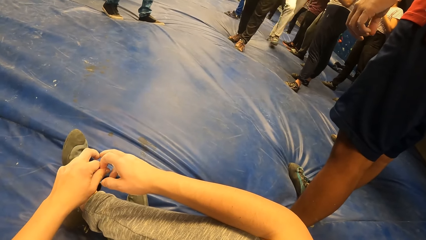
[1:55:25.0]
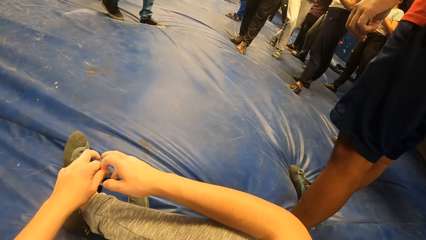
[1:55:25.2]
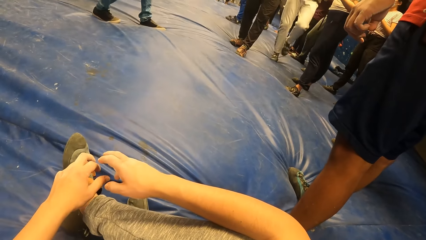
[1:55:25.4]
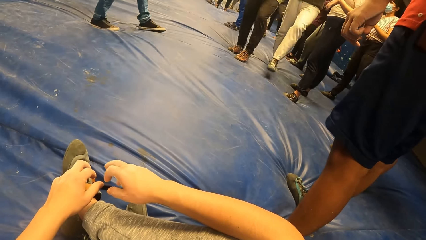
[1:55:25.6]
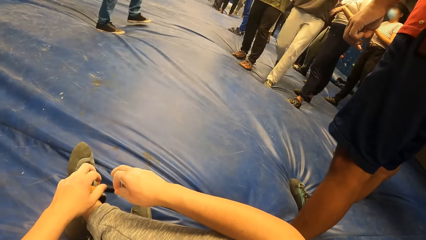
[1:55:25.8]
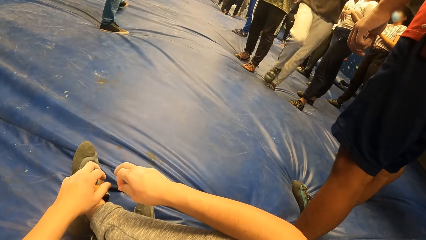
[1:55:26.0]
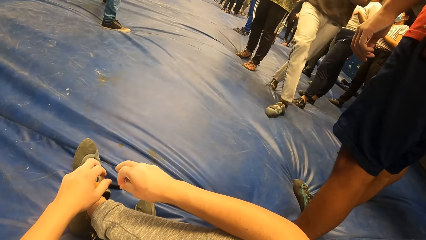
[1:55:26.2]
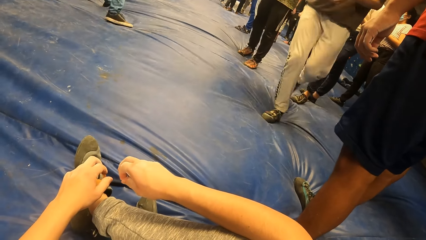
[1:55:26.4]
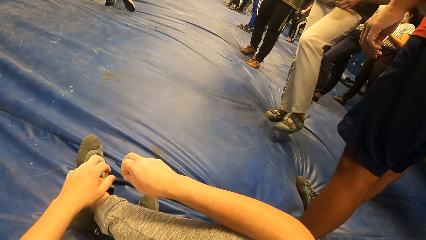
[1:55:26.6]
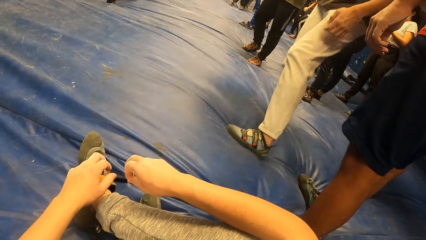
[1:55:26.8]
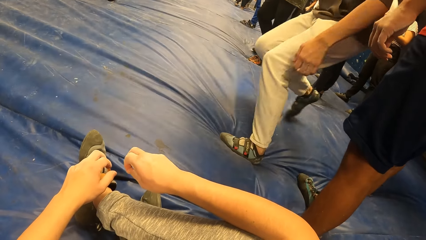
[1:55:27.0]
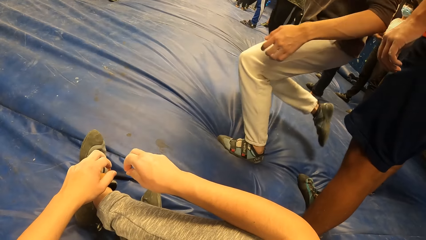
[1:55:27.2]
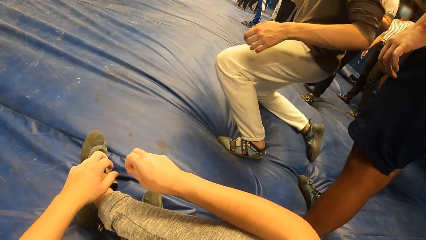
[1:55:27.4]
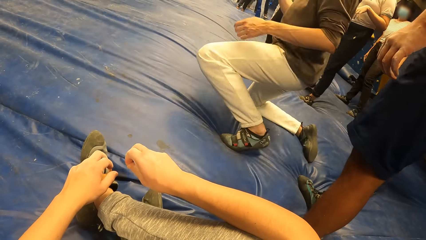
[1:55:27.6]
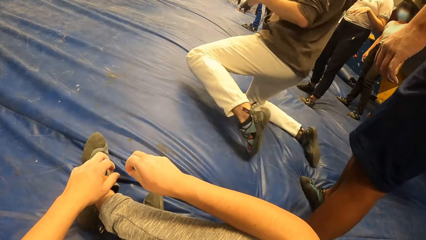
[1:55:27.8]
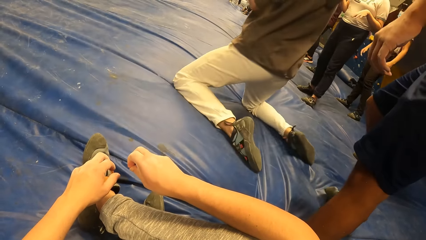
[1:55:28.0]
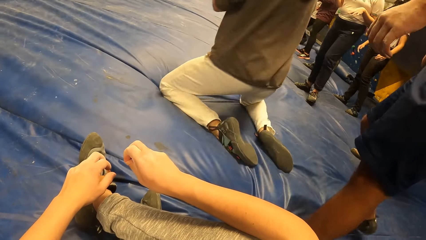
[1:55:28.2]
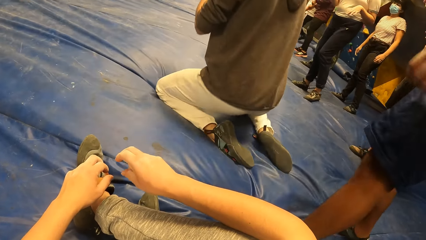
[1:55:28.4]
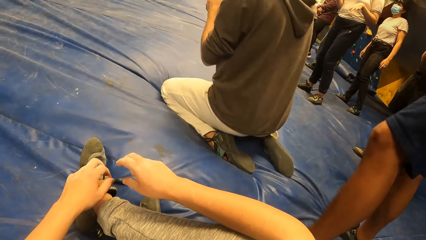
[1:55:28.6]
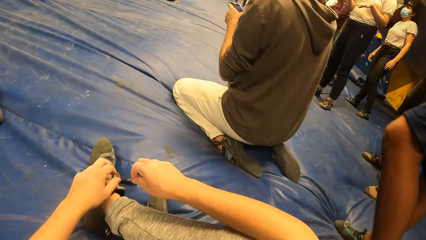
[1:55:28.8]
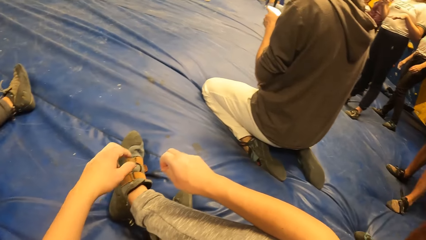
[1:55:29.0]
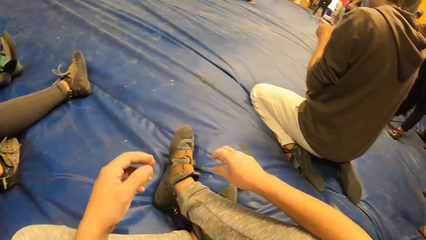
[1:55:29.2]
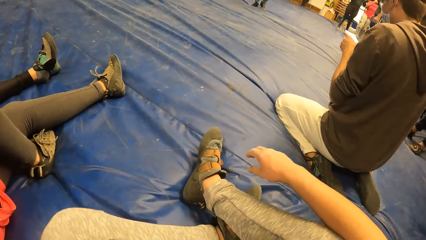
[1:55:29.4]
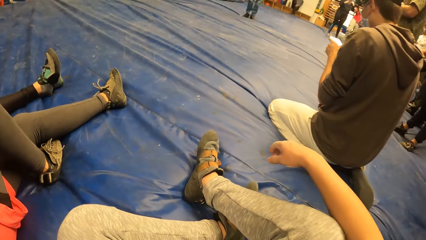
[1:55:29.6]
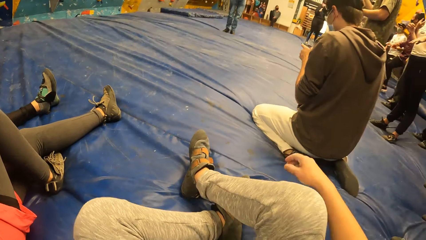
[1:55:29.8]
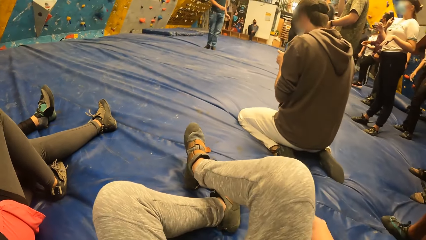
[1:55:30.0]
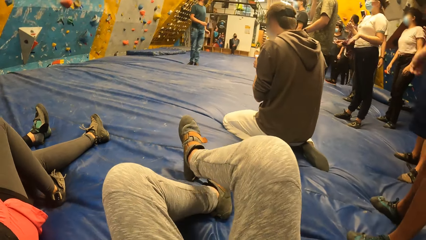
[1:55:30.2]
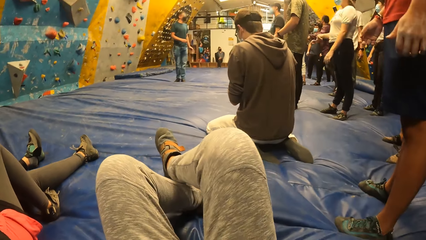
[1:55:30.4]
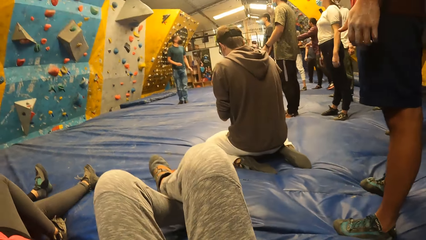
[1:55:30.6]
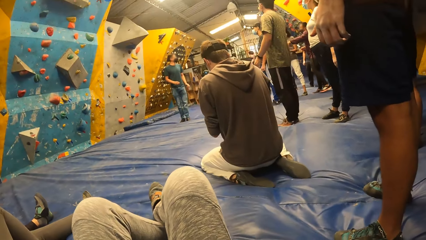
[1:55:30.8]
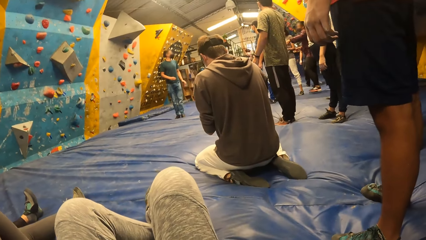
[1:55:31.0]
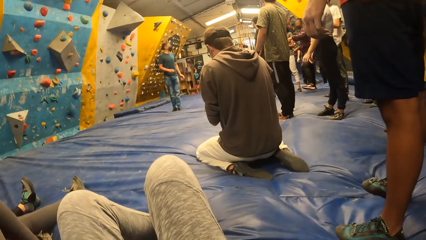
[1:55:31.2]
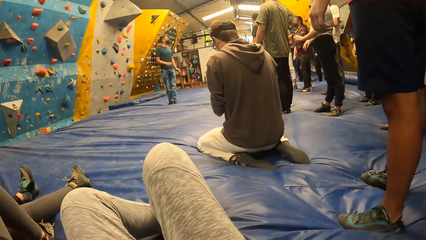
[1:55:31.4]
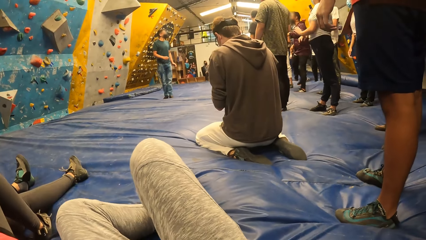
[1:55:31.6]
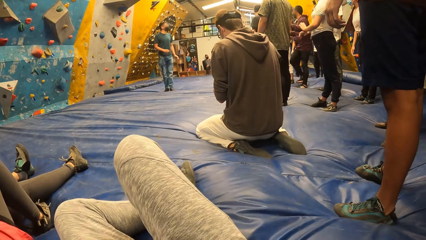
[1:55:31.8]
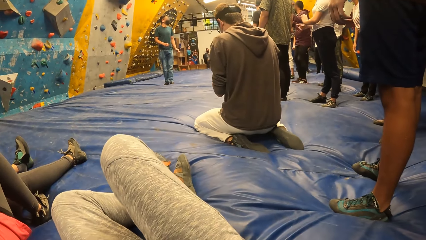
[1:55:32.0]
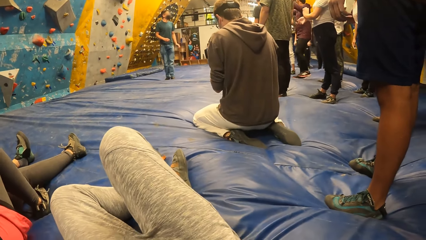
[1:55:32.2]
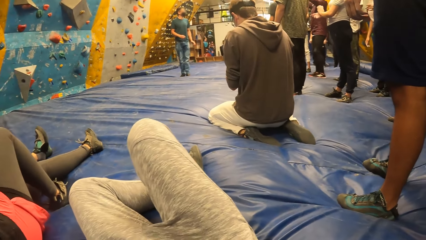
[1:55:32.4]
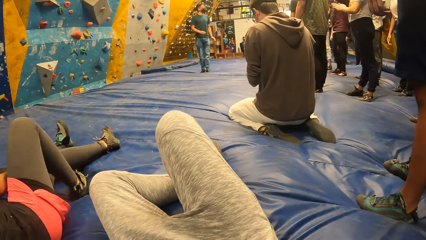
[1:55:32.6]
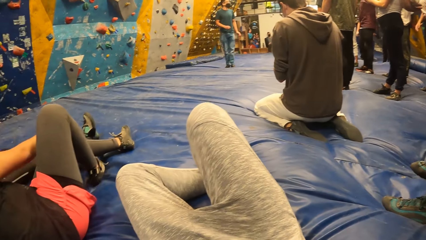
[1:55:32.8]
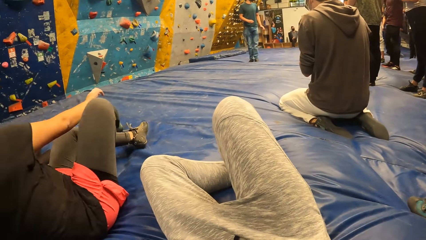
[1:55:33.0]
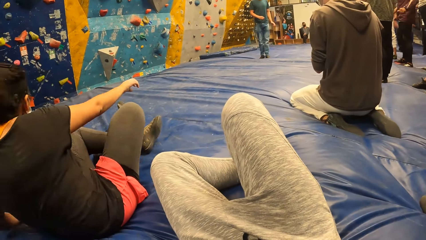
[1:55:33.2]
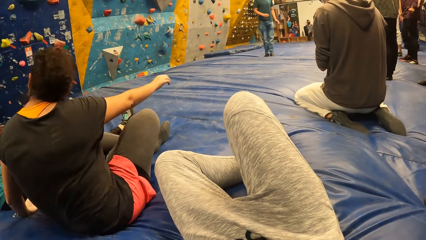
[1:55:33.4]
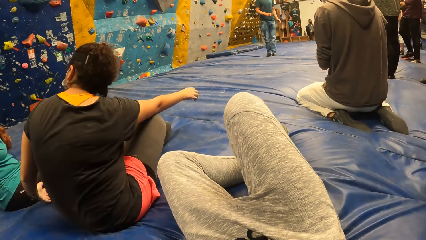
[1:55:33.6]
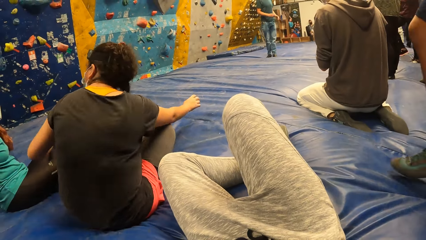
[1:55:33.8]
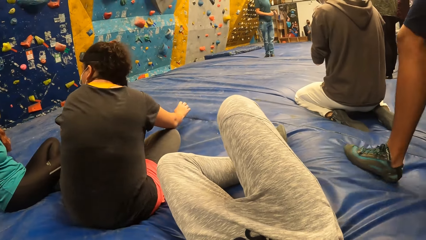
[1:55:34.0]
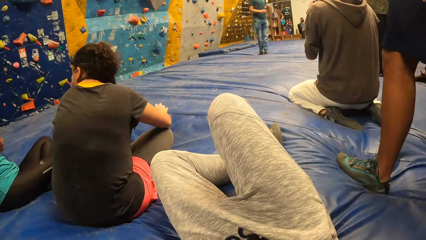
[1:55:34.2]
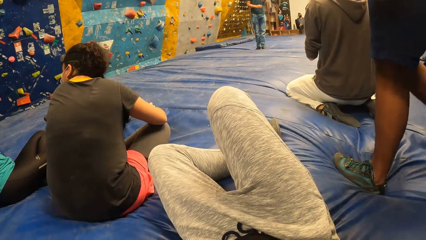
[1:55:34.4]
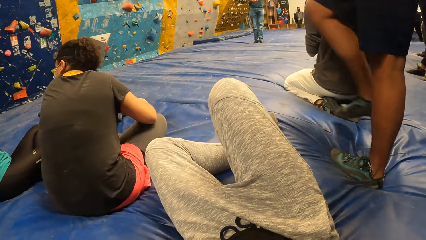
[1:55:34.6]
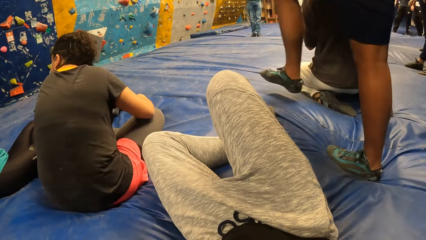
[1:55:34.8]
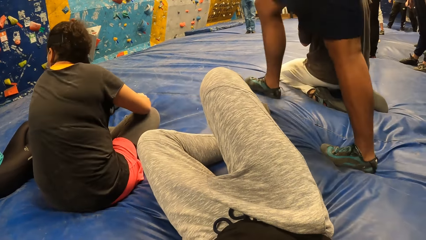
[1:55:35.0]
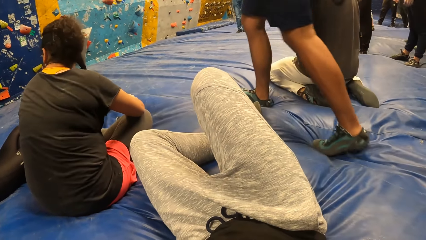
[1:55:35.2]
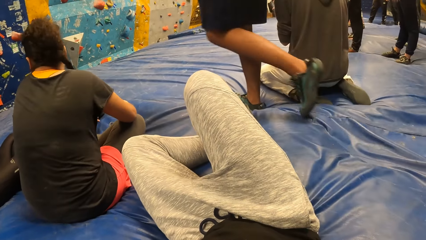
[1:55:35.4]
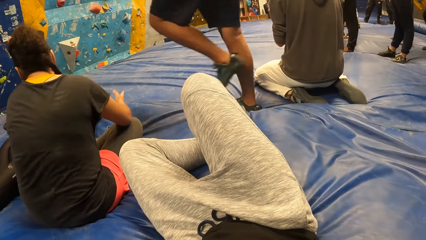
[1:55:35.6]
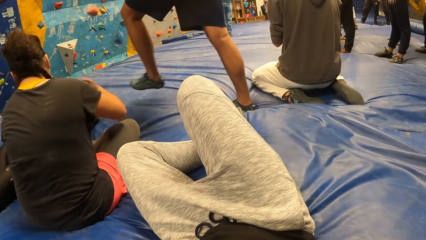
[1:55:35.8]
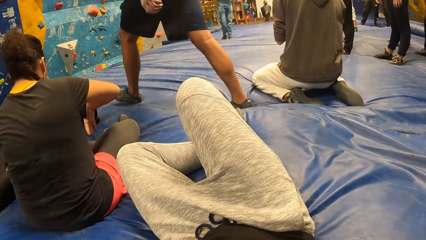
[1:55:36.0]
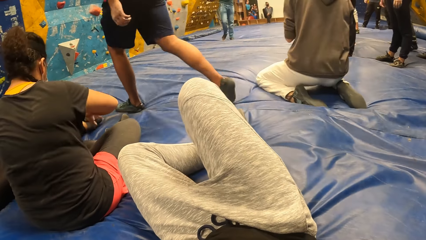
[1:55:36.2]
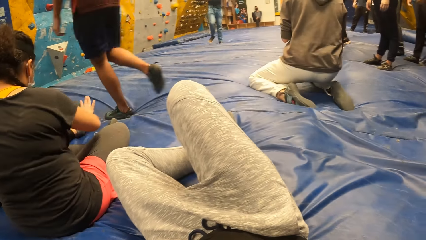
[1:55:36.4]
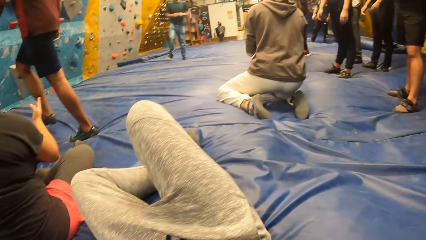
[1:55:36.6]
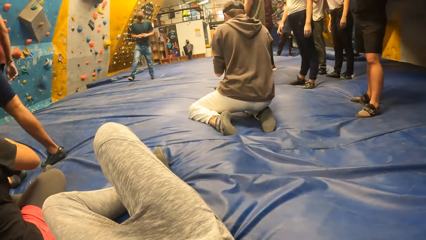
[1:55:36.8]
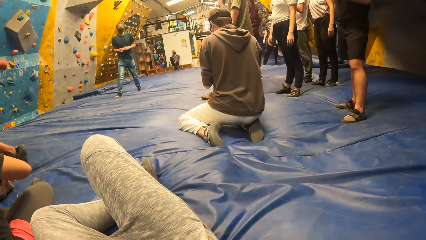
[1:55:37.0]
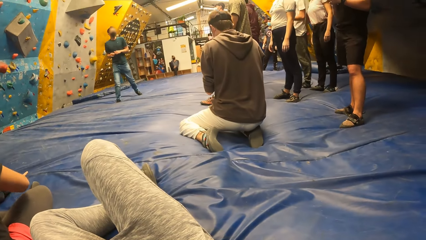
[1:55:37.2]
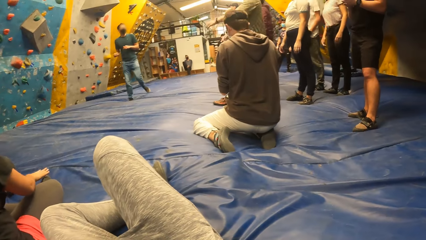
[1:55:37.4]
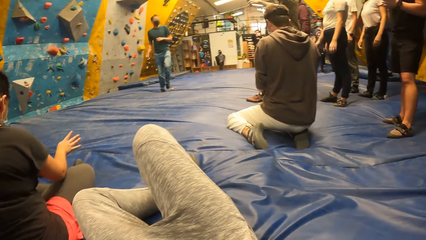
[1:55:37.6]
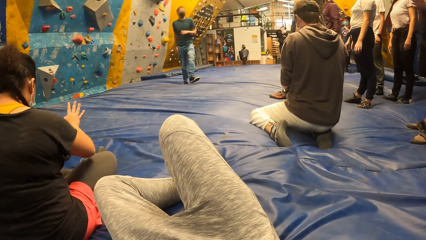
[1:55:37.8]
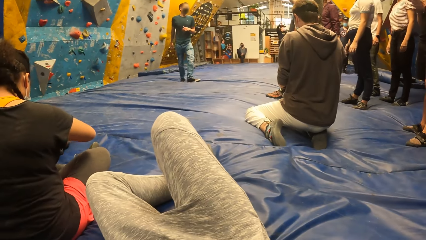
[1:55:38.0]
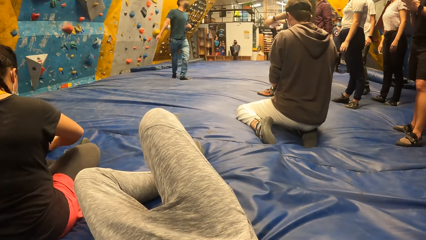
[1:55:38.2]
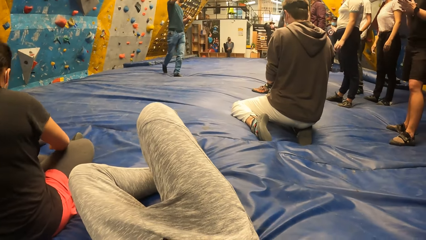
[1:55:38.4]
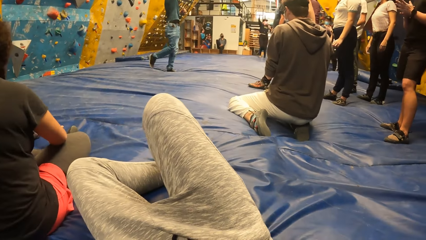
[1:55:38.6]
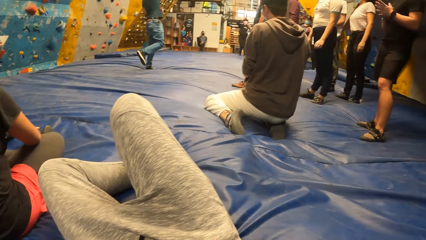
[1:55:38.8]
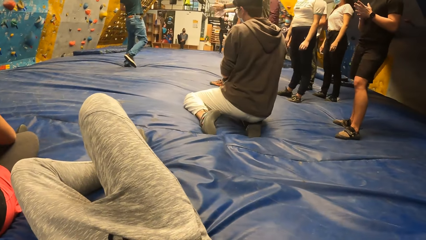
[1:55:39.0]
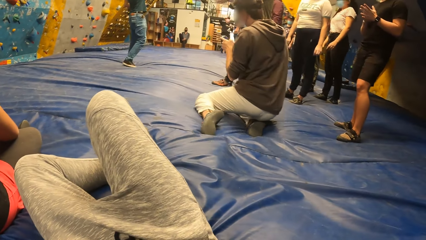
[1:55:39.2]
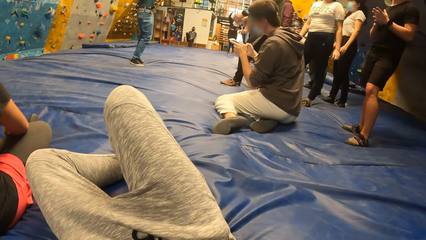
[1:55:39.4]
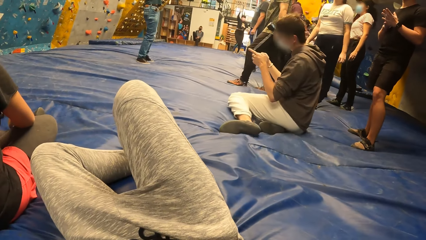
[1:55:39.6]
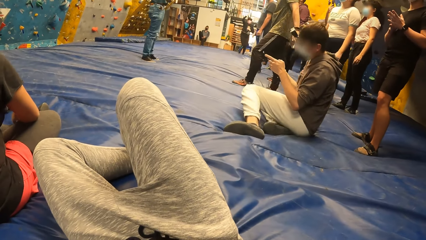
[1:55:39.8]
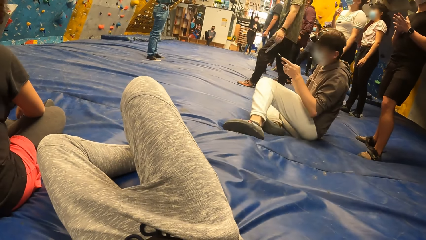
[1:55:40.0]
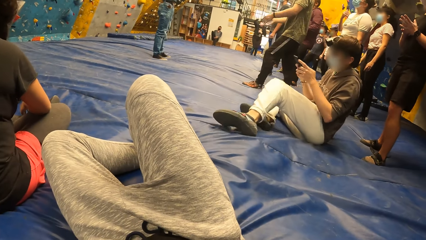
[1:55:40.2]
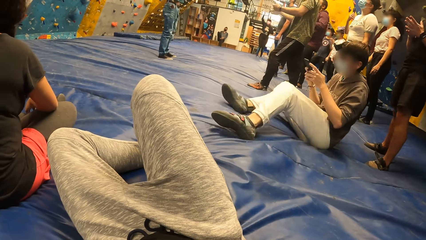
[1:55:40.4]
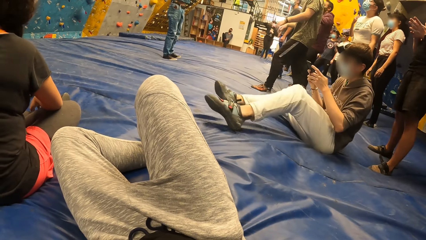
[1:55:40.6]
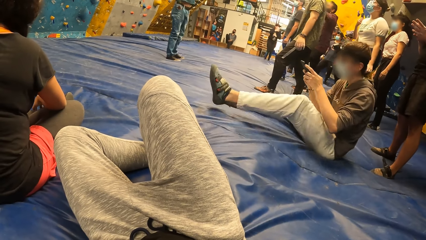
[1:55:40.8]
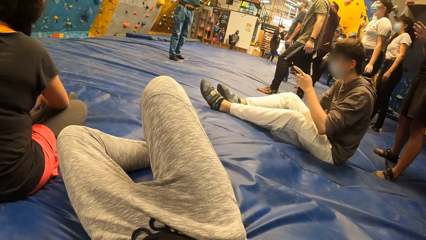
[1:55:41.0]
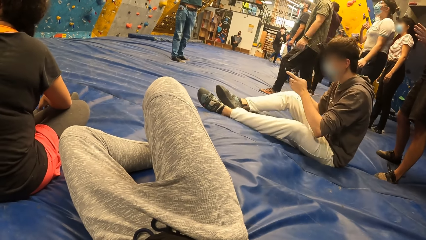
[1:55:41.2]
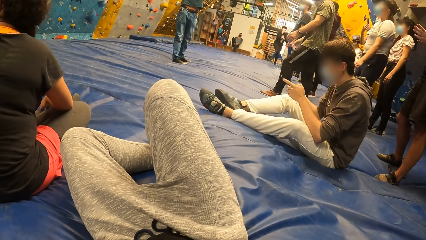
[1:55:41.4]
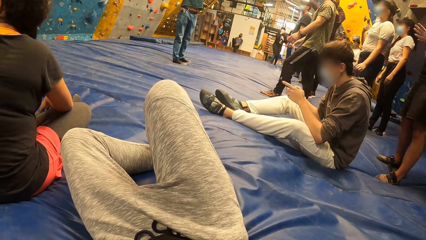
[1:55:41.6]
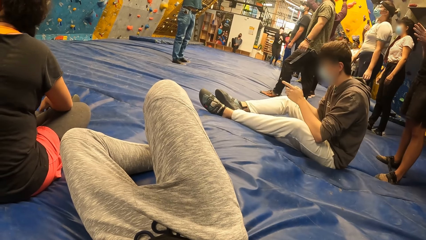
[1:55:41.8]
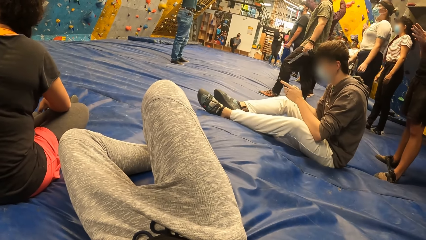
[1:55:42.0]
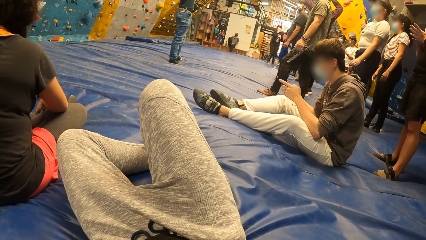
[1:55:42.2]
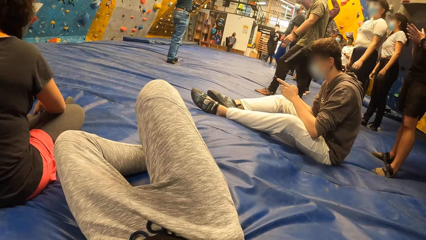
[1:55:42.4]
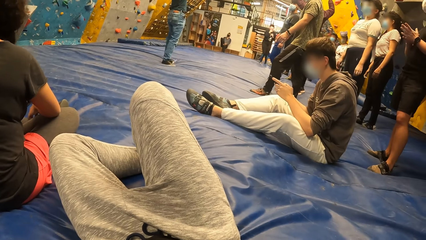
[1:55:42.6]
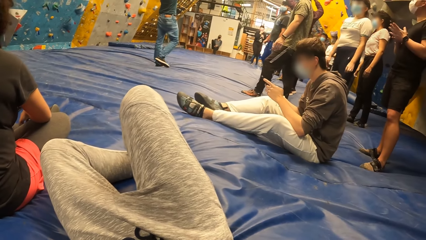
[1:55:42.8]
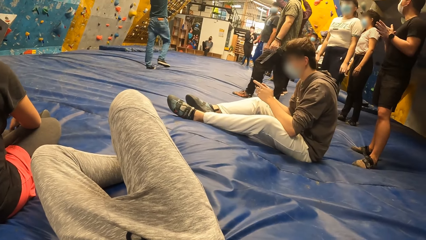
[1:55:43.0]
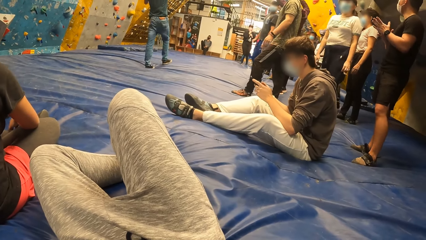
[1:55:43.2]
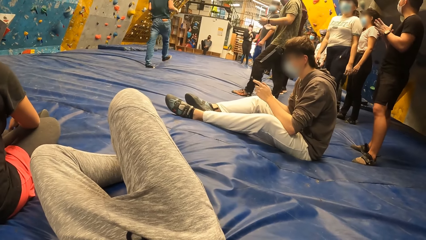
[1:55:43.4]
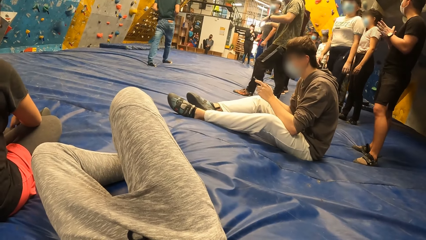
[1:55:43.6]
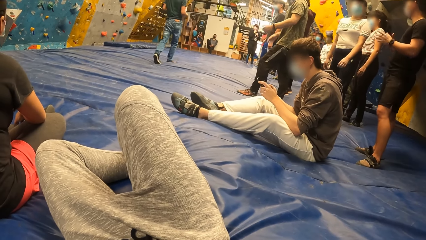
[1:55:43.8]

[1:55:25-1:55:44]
A person walks towards the camera wearer. The person kneels down and operates her phone. The camera wearer adjusts her legs on the ground. Another person leans forward. A third person walks towards the climbing wall. The second person gestures with her hands. The third person walks towards the climbing wall. The camera wearer looks at others. The first person sits on the floor and straightens his legs on the floor. The first person operates the phone. Another person gives instructions to others.
